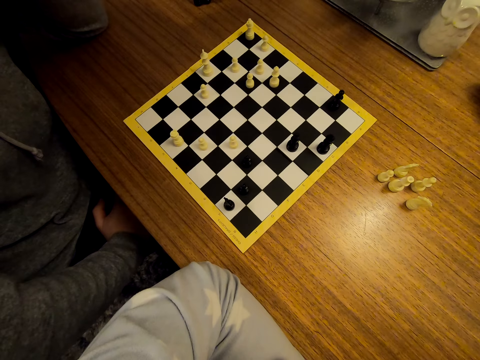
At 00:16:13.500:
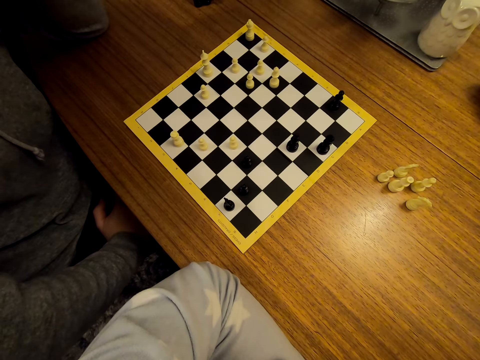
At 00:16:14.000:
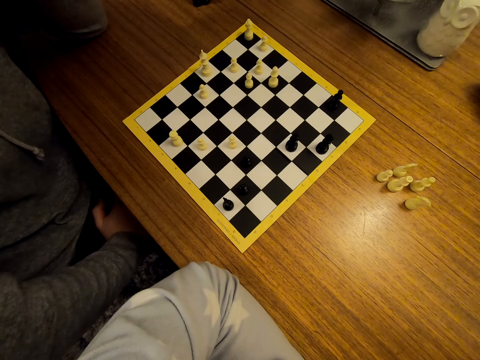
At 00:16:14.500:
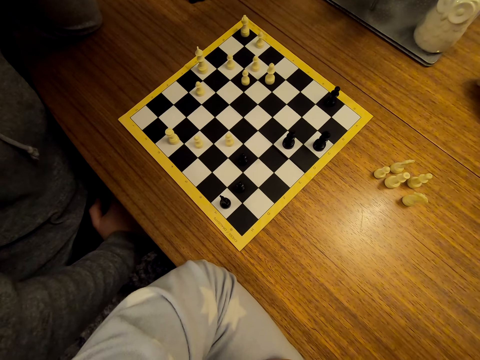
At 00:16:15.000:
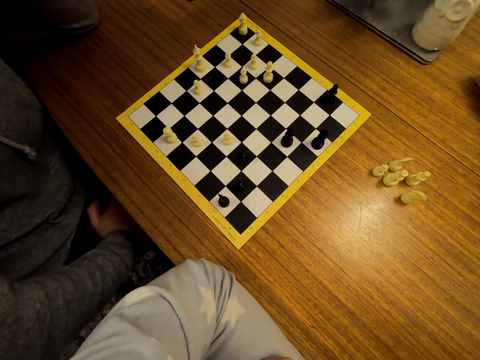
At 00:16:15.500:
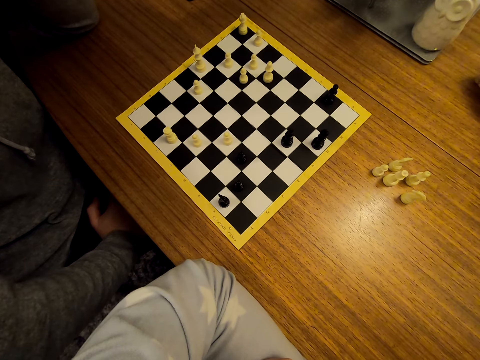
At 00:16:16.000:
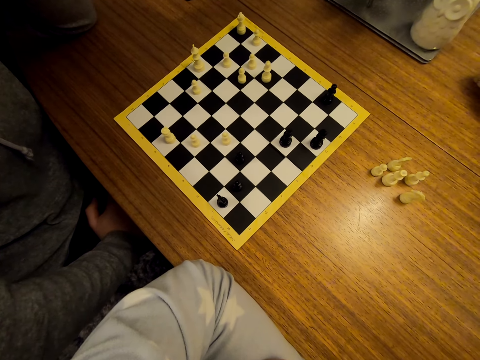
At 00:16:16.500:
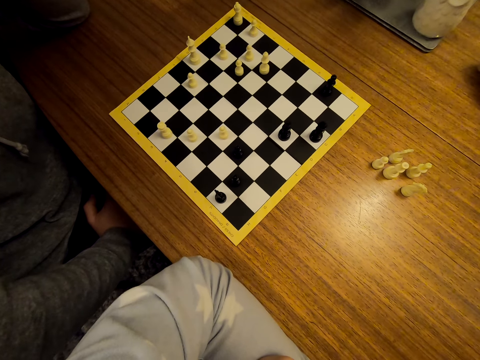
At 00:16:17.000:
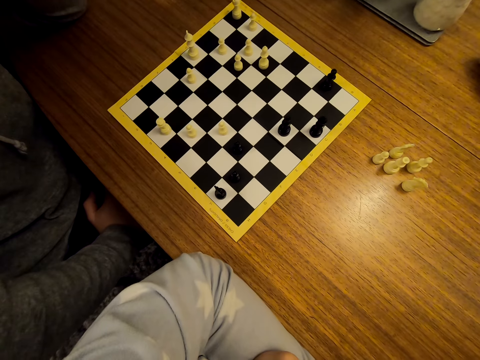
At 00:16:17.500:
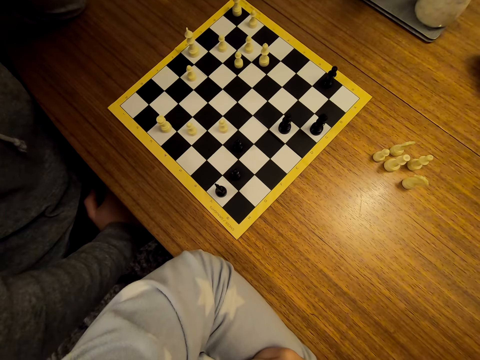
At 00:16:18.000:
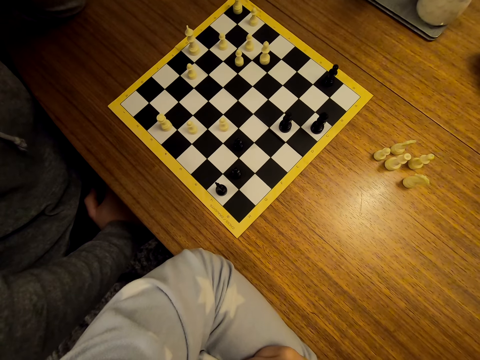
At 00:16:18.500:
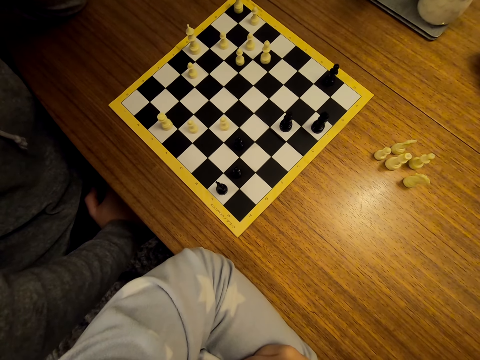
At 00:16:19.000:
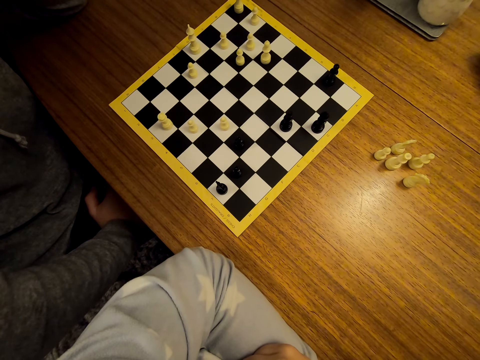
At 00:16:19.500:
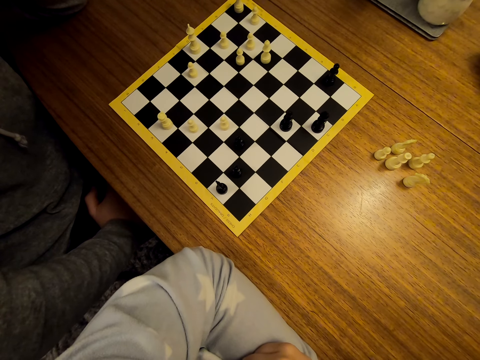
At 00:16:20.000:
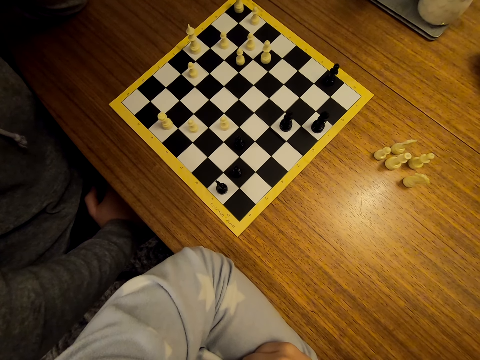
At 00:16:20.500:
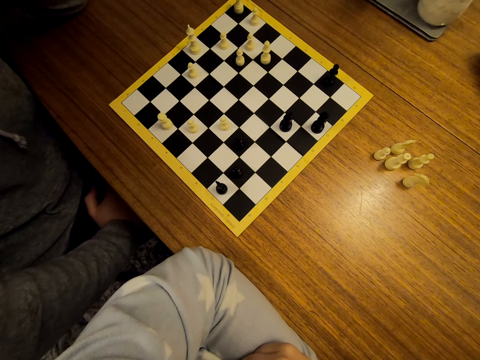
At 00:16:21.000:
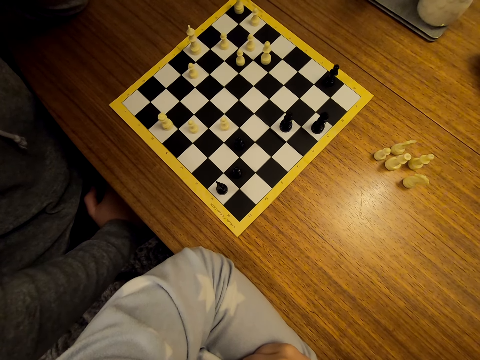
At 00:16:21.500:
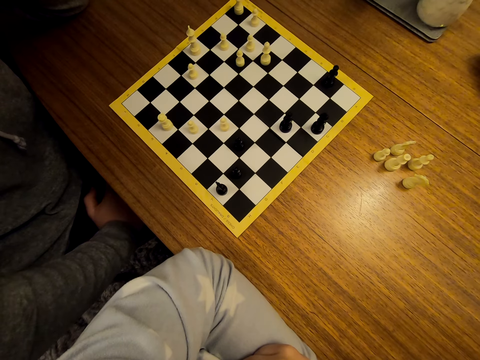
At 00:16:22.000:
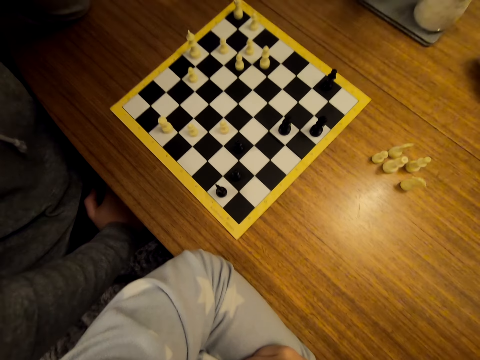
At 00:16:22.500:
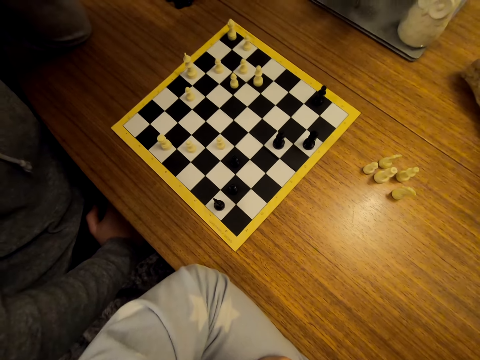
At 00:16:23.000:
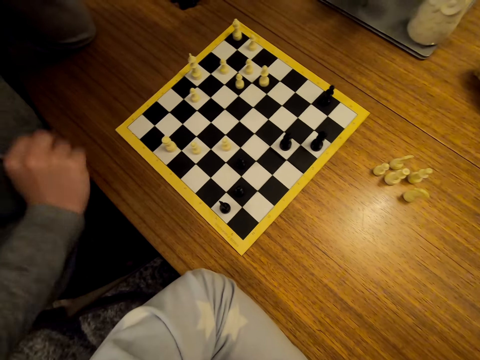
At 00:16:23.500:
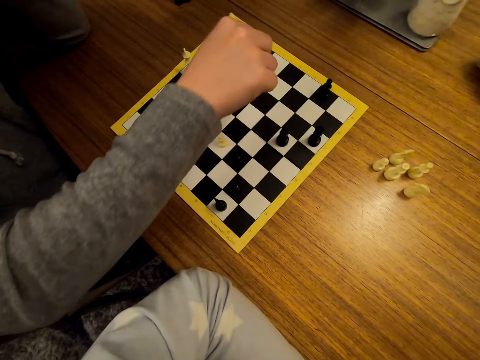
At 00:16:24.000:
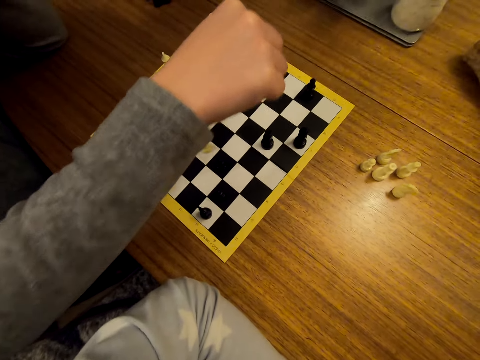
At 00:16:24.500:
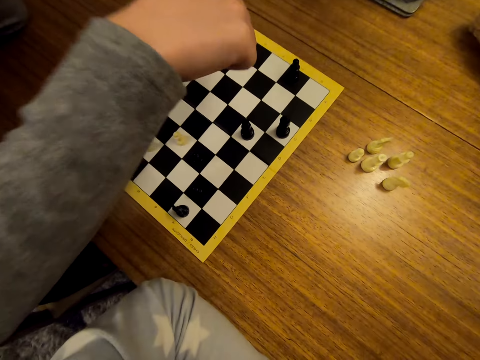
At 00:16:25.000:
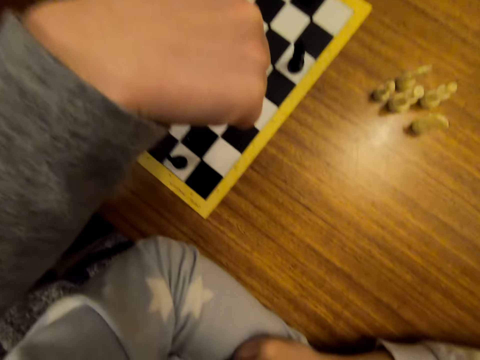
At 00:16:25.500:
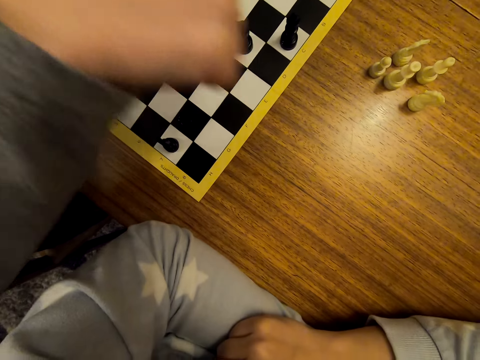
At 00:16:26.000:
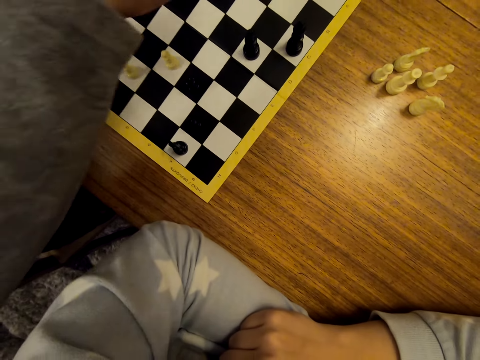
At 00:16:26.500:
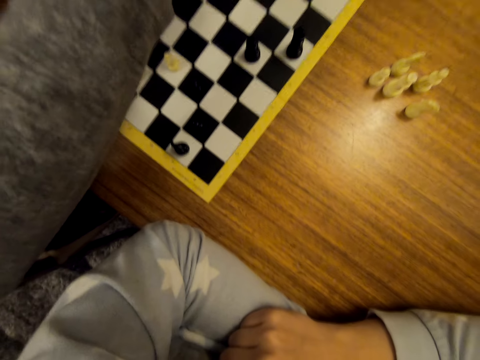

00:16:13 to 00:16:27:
A man converses with the camera wearer. The man shifts a chess piece on the chessboard.

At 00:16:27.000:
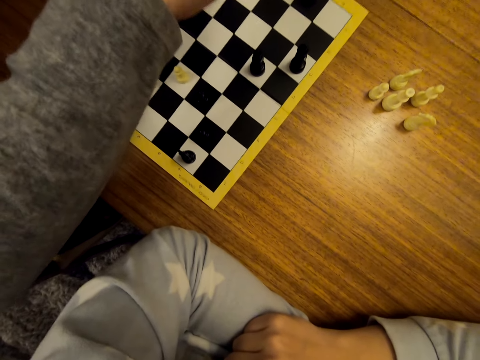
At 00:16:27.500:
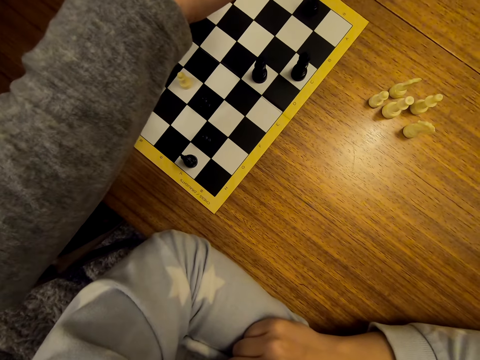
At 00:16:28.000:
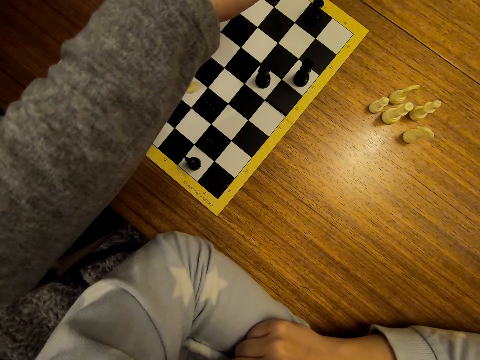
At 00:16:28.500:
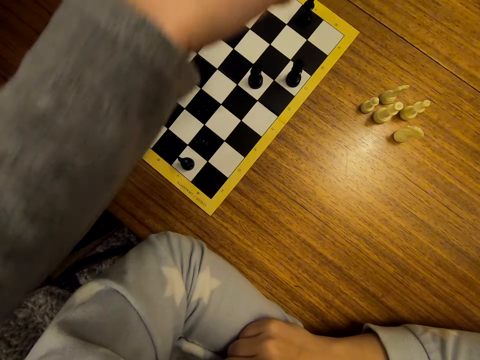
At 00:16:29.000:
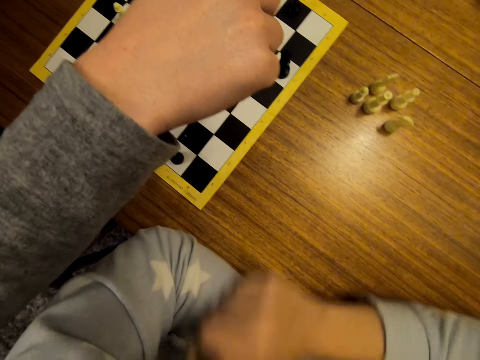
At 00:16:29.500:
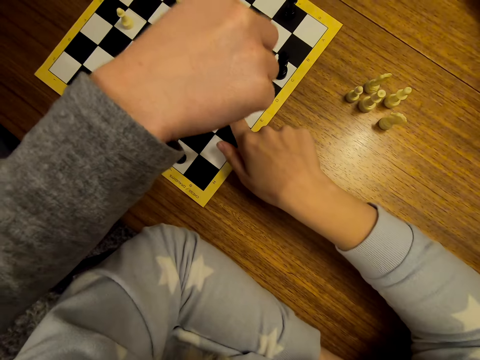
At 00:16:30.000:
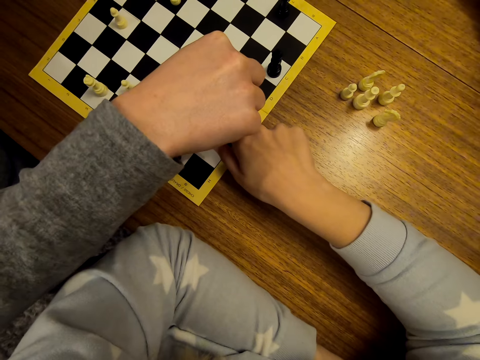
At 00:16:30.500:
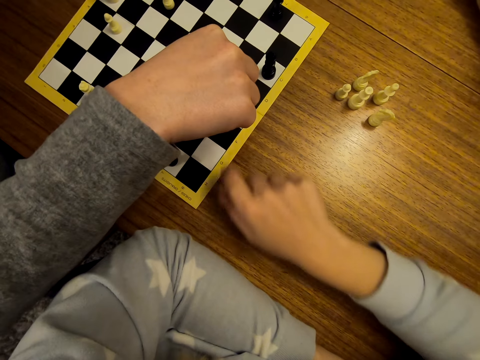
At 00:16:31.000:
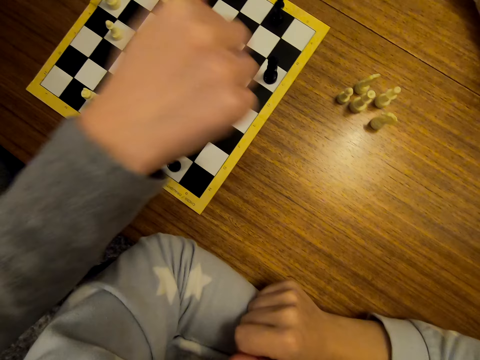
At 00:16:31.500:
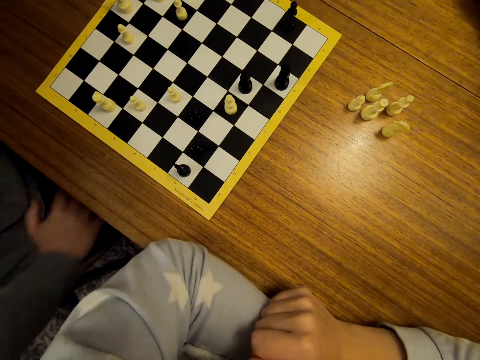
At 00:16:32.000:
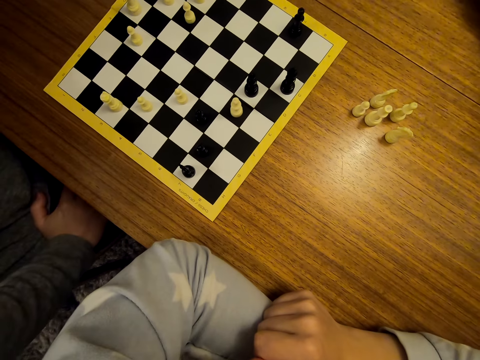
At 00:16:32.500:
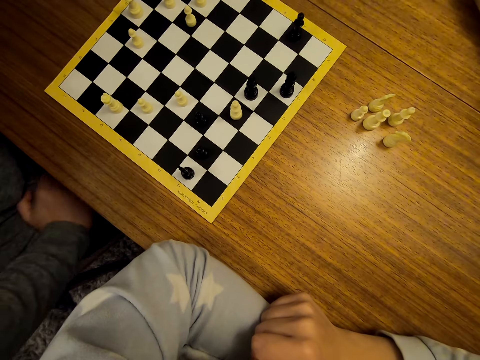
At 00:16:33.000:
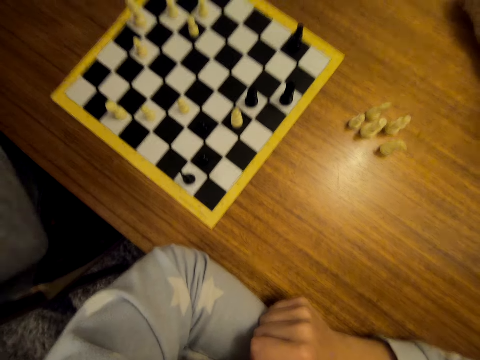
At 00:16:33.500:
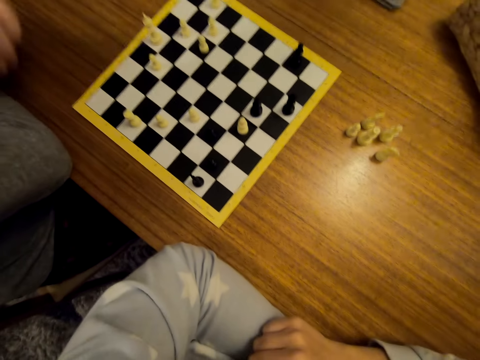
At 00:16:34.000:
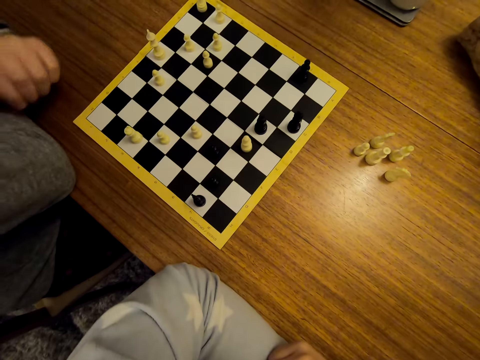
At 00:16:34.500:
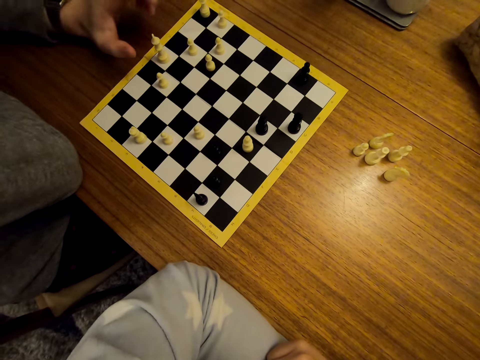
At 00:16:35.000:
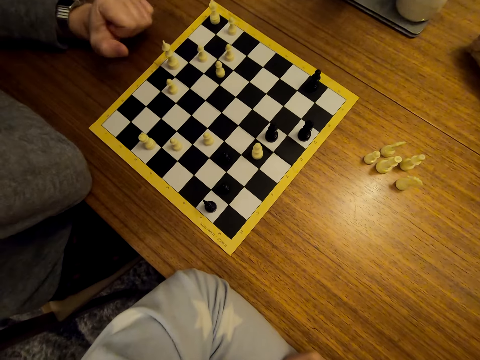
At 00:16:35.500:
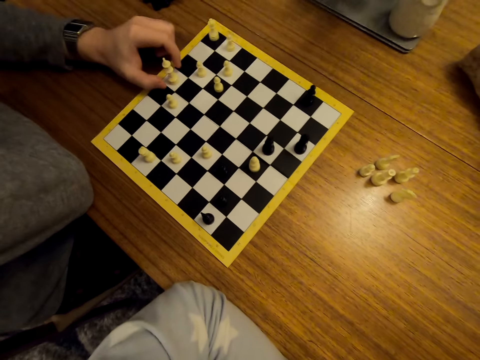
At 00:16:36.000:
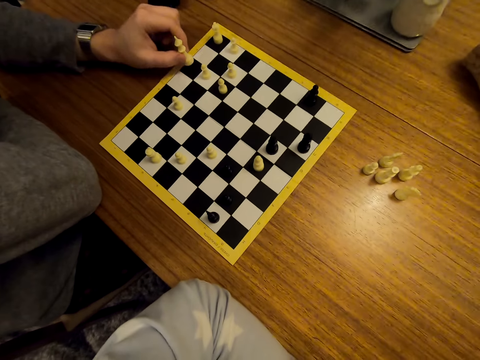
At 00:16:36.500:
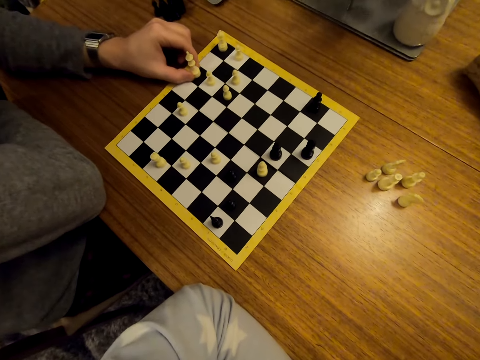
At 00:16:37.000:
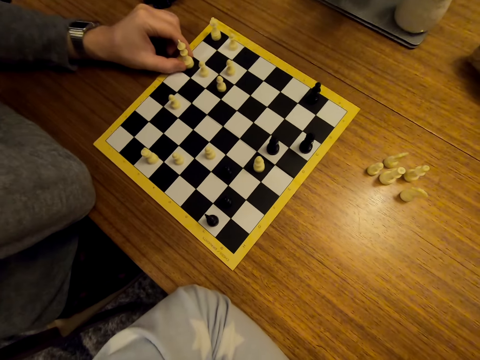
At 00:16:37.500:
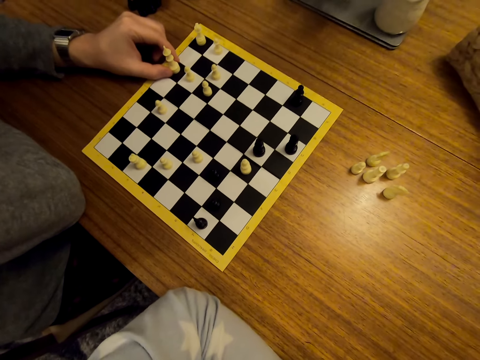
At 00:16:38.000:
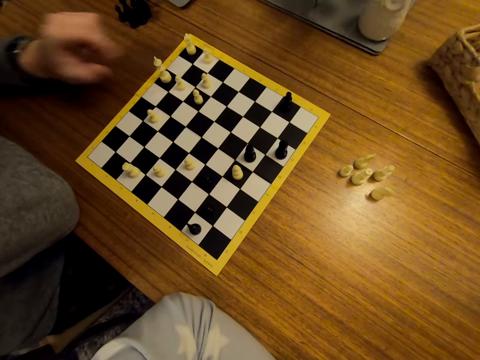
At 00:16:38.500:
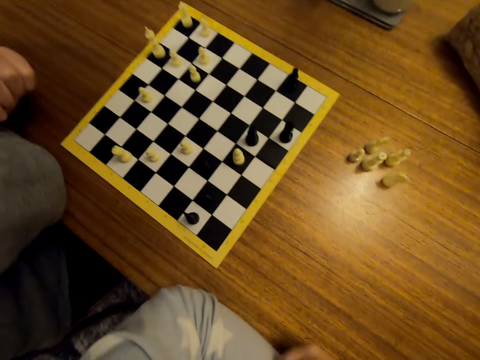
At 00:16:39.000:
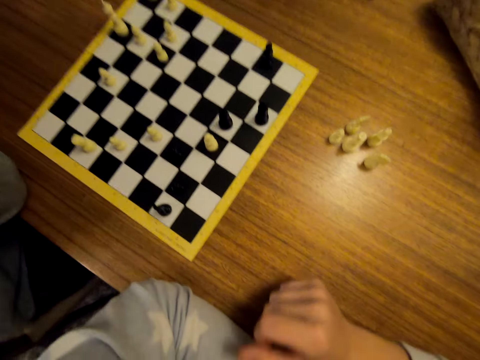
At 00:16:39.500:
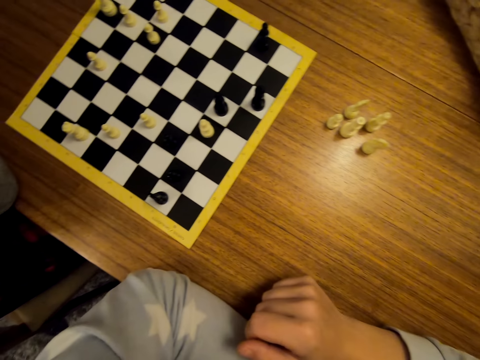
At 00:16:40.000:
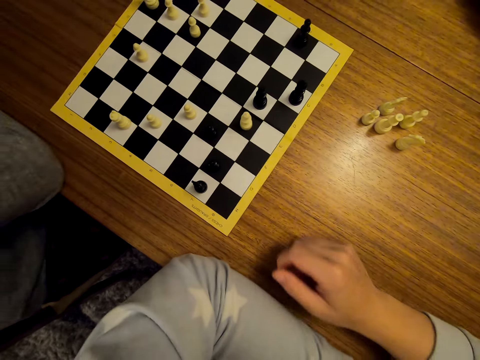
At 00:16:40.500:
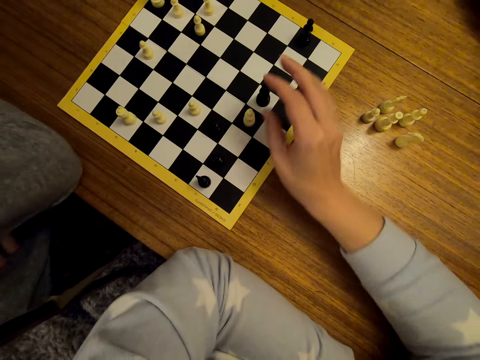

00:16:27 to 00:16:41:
The camera wearer points on the chessboard. They stare at the chess. A man stares at the chess. The man shifts a chess piece on the chessboard. The man stares at the chess. He does so again.
